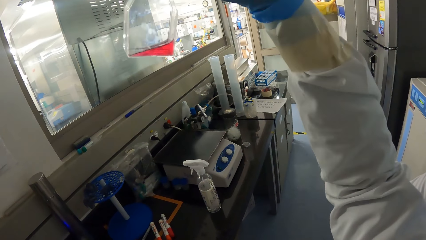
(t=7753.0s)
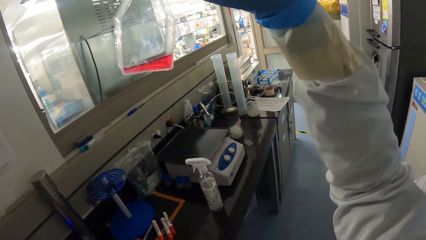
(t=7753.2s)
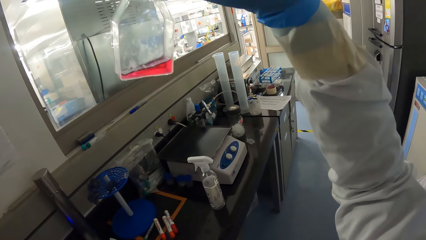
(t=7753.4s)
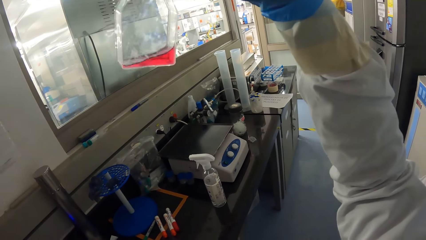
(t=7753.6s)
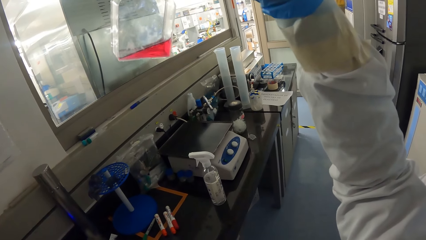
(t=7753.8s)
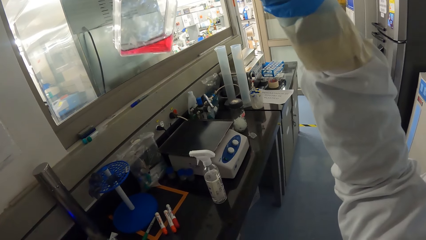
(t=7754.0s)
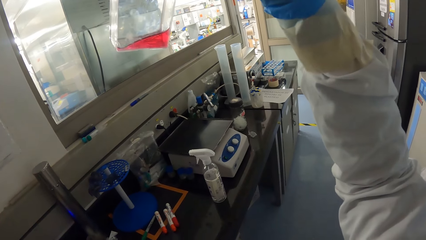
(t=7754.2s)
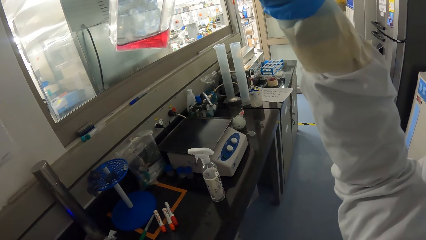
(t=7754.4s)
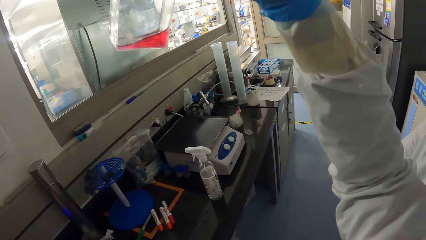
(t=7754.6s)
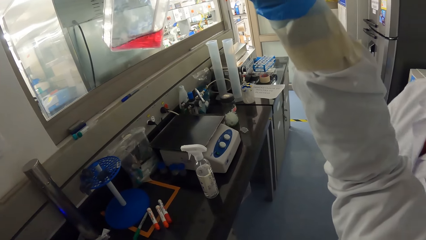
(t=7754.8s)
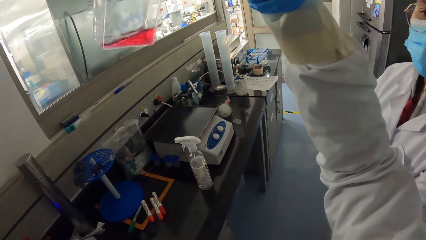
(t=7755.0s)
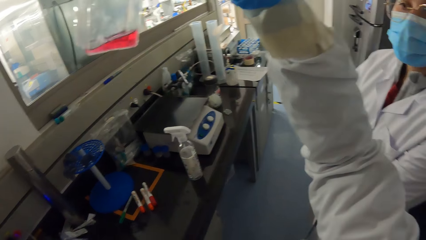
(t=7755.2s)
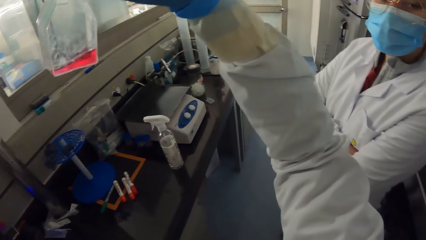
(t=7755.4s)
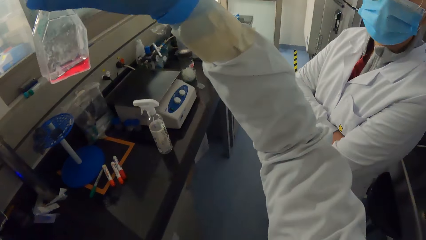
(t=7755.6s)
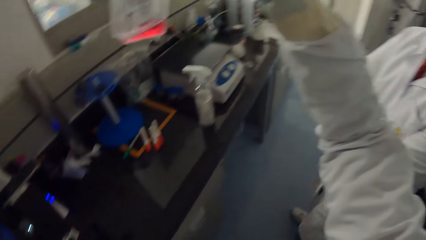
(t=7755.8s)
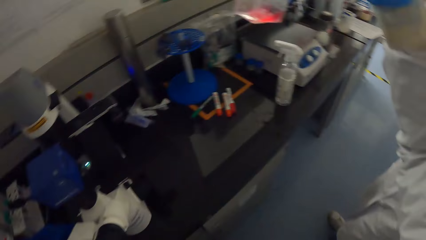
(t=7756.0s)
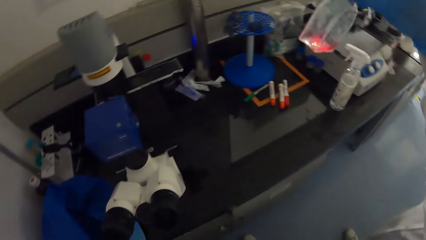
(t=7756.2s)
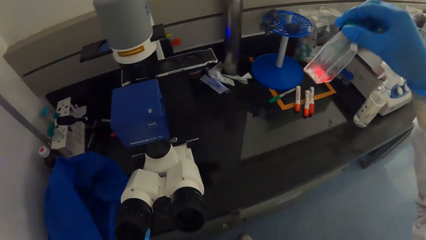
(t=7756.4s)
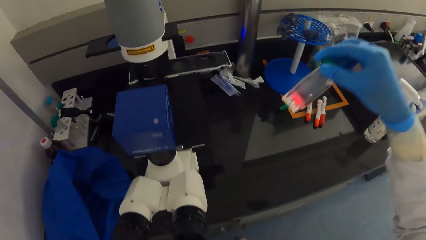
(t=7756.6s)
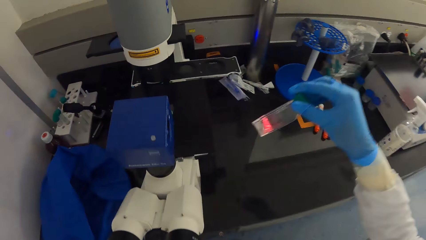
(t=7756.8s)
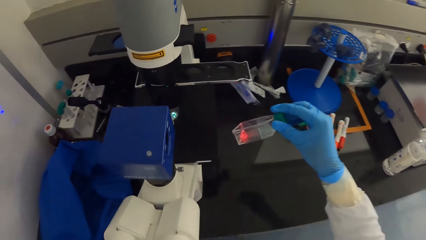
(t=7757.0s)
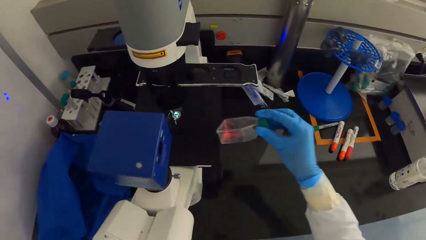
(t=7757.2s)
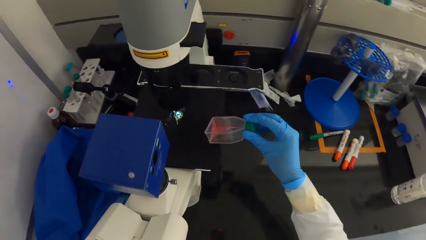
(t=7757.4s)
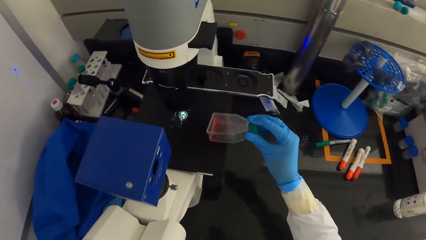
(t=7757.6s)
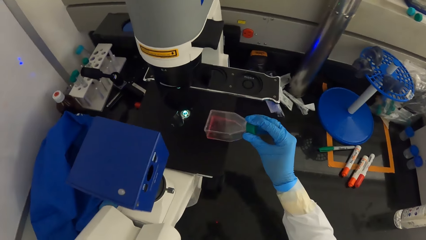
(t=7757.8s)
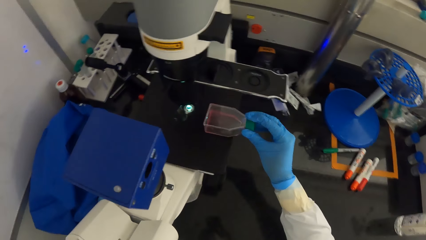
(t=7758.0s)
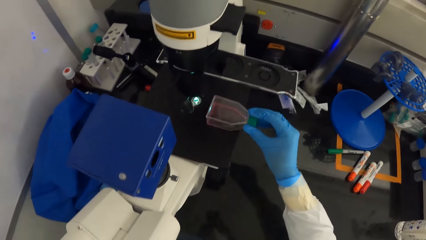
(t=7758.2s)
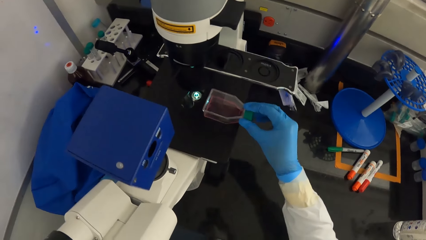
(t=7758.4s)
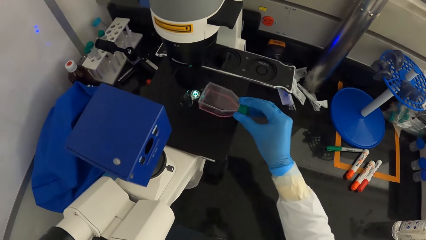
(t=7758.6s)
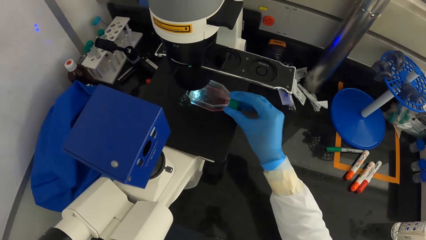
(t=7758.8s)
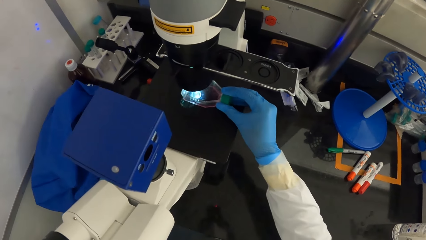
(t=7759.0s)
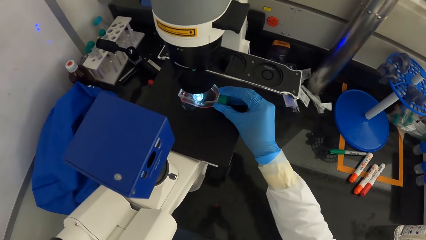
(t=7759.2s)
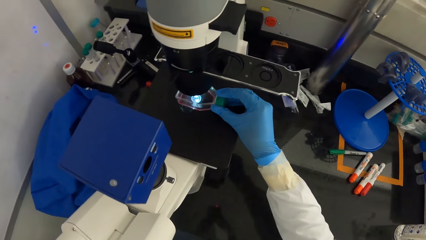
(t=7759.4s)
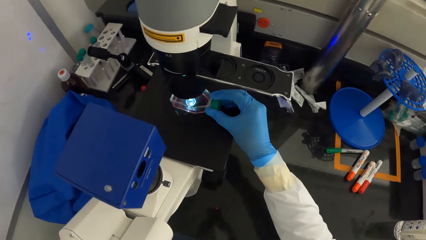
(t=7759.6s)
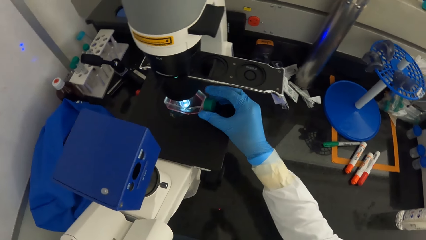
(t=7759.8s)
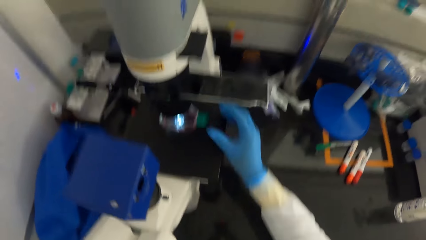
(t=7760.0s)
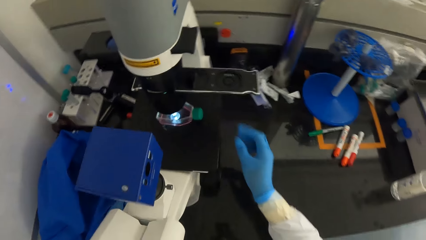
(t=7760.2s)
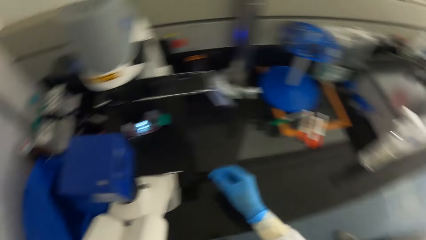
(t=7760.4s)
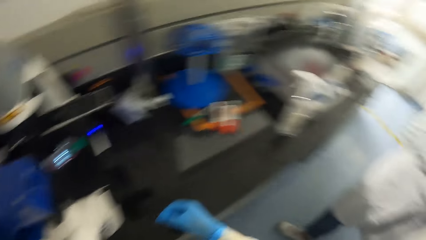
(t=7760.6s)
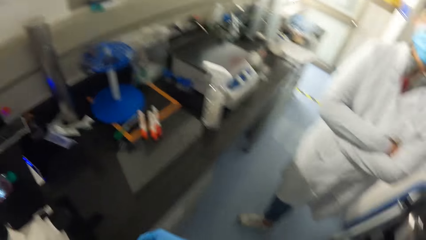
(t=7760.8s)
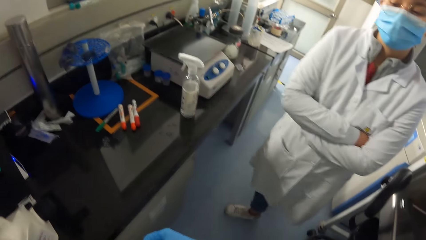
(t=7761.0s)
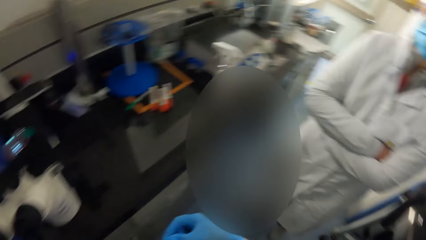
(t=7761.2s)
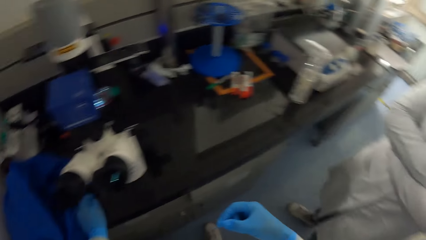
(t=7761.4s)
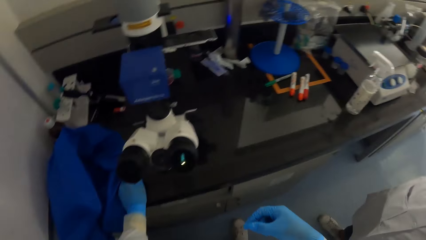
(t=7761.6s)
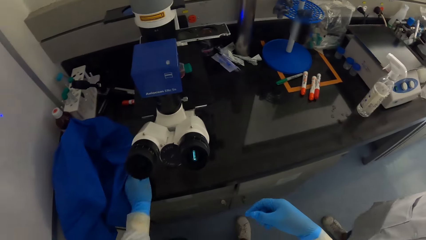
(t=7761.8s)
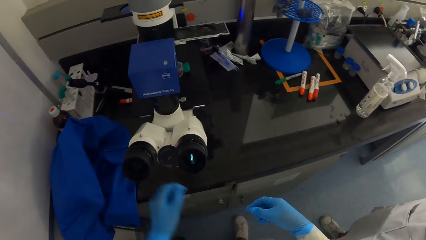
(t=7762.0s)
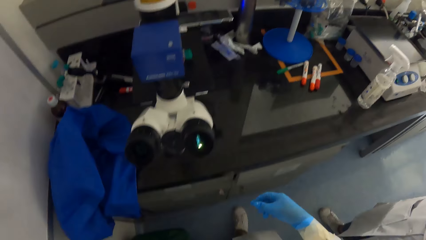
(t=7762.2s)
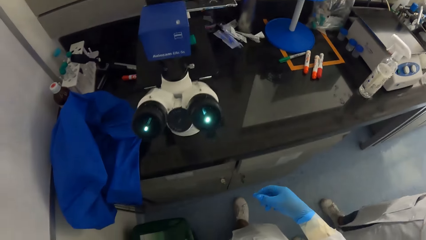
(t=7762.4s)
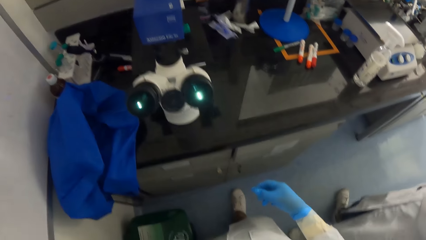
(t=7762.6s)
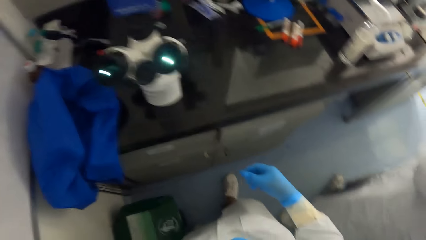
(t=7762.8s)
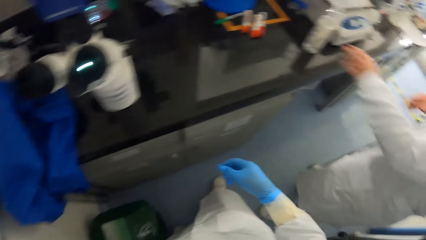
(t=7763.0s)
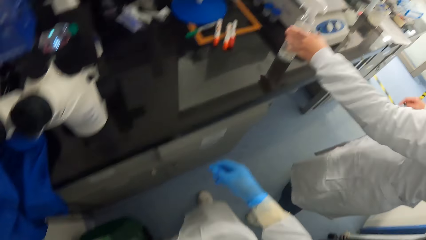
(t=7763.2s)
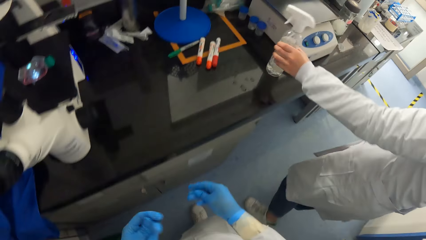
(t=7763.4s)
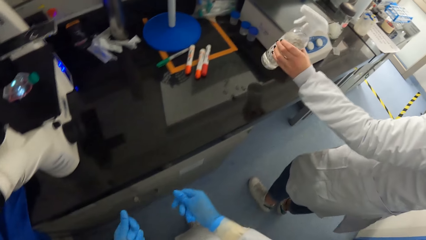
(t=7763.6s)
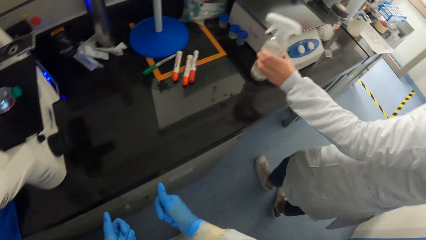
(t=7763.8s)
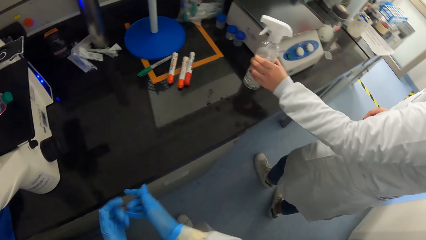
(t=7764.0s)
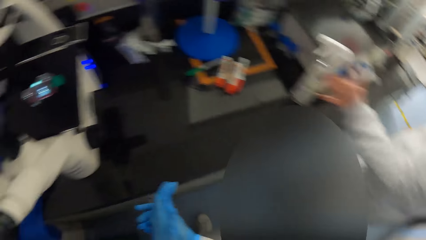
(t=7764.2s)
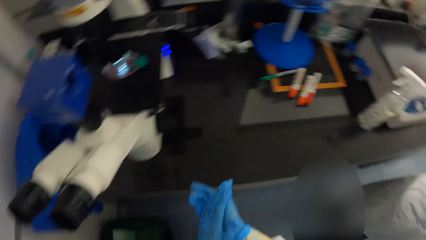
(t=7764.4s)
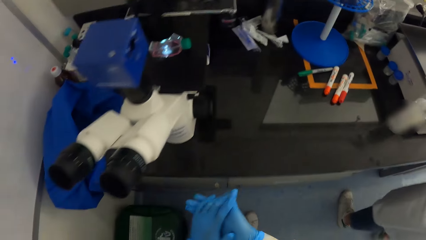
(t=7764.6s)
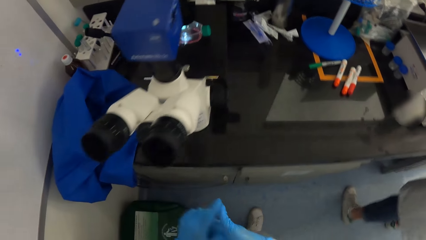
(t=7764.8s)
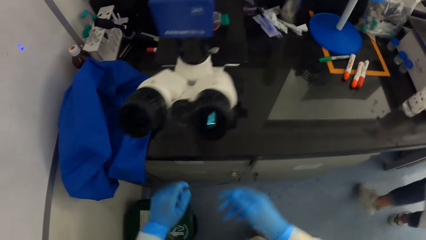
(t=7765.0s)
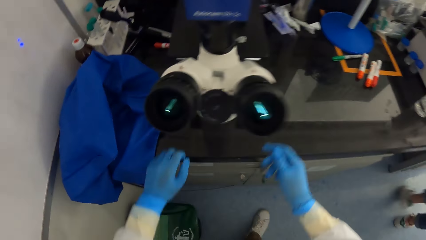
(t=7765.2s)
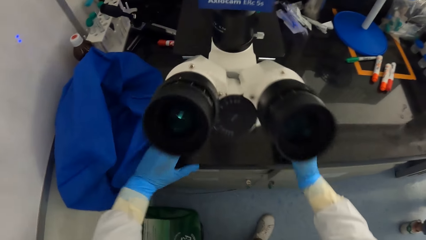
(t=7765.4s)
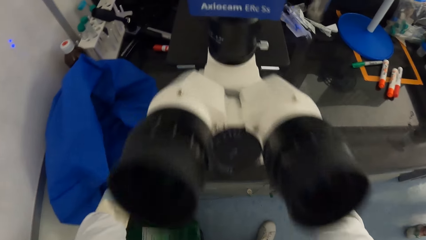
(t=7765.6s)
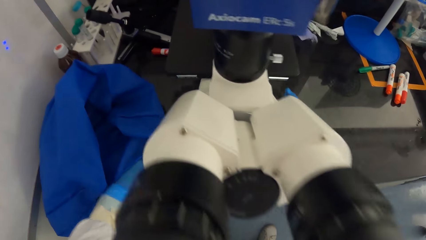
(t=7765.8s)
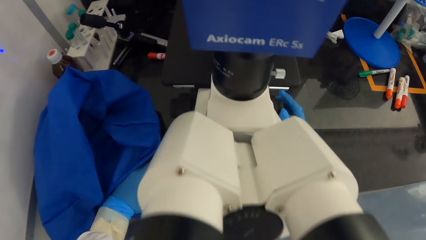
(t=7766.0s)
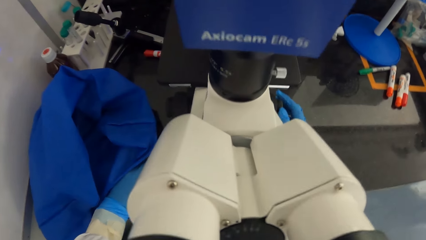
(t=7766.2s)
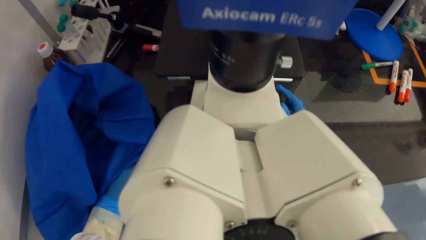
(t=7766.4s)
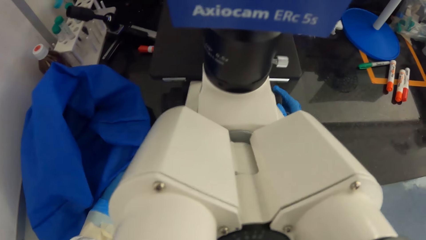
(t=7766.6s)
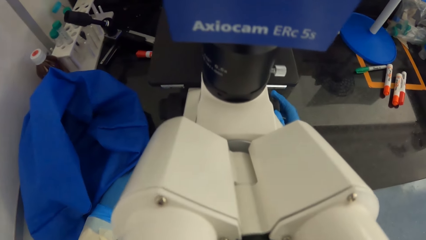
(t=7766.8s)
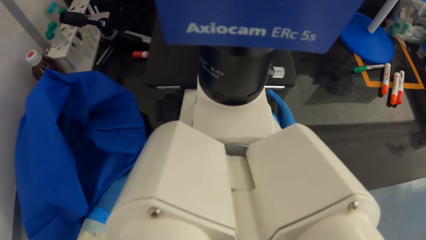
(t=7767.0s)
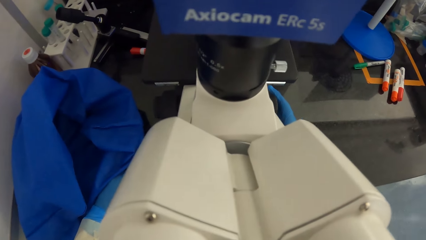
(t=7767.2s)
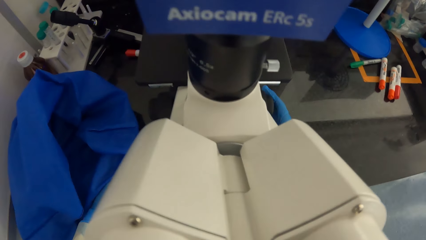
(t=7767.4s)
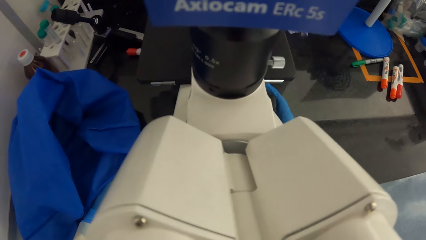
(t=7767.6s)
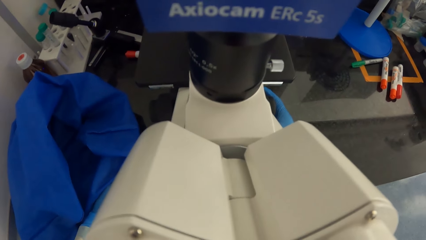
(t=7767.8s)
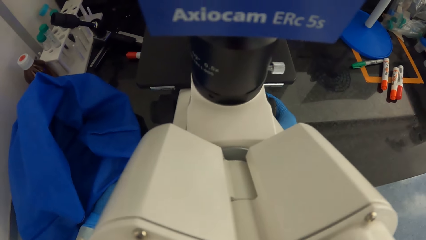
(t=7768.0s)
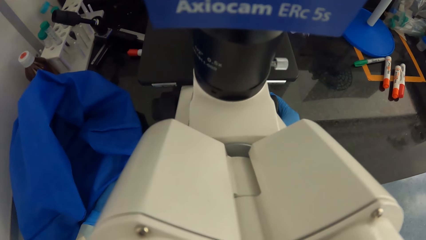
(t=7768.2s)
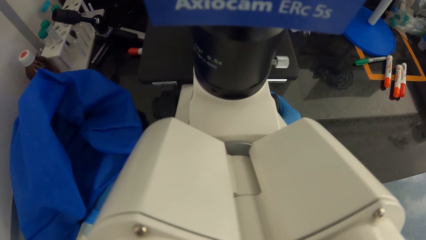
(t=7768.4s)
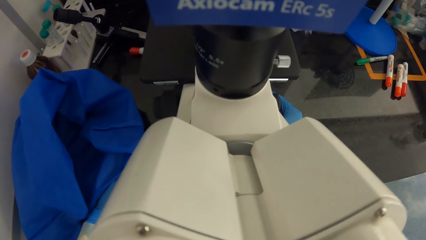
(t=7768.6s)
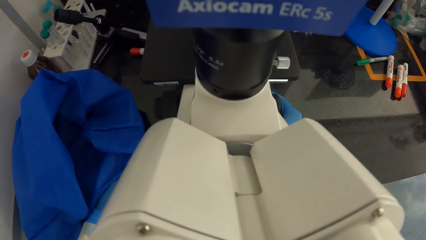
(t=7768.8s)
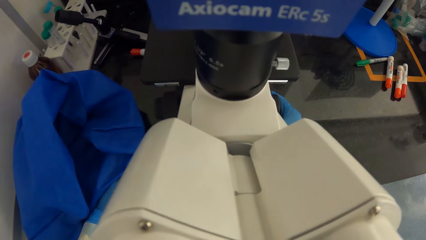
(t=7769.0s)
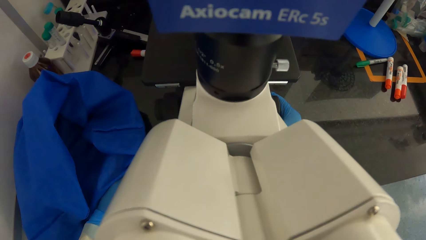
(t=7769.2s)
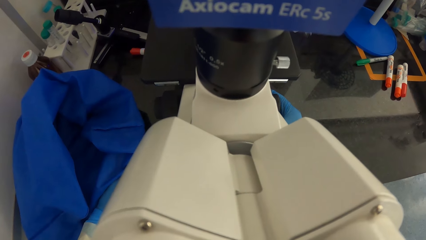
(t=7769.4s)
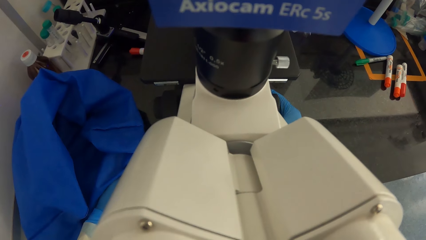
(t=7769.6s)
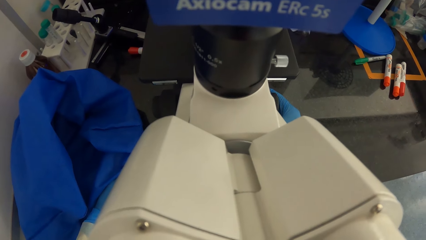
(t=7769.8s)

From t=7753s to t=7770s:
The woman stands beside the camera wearer. The camera wearer turns to the side. He places the bottle of insulin on the microscope stage on the microscope on the table on the floor with his gloved right hand. He turns to the side again. The woman picks up the bottle of ethanol from the table on the floor with her left hand. She holds the spray bottle. She places the bottle of ethanol on the table on the floor with her left hand. The camera wearer rubs both hands together. He places his gloved left hand on the table on the floor in the room. He looks into the eyepiece of the microscope on the table on the floor. He adjusts the focus knob on the side of the microscope on the table on the floor with his gloved right hand.
